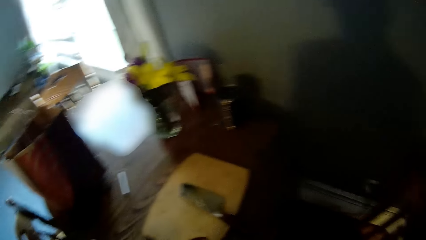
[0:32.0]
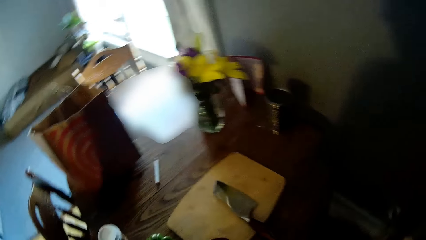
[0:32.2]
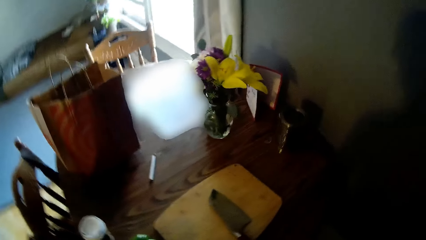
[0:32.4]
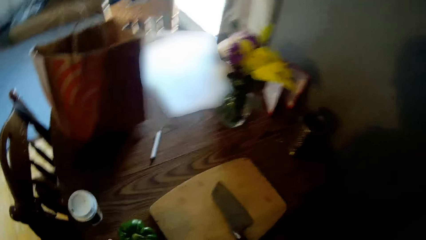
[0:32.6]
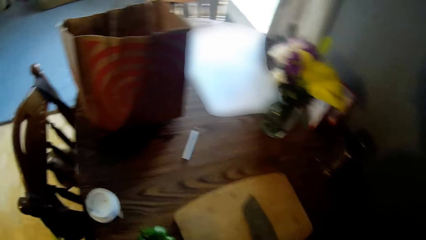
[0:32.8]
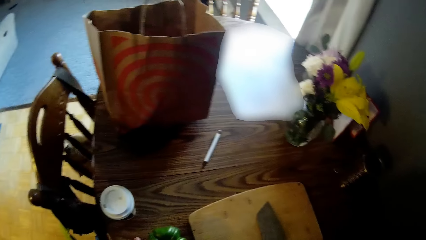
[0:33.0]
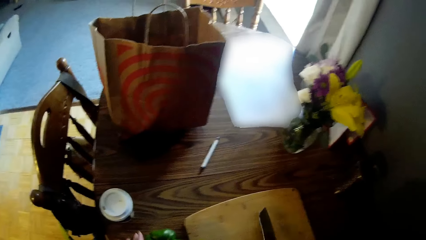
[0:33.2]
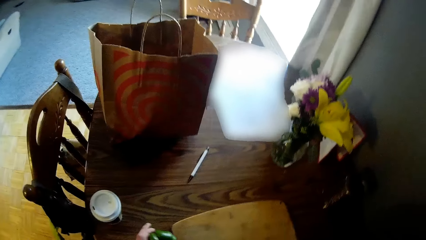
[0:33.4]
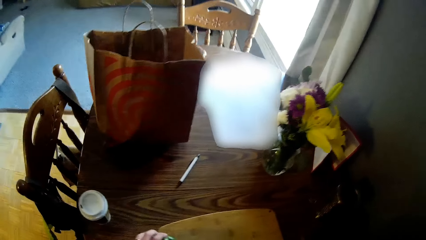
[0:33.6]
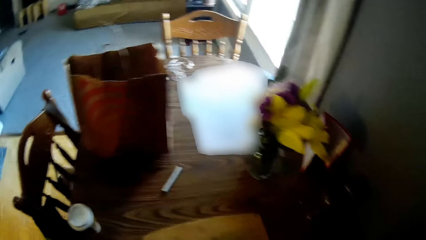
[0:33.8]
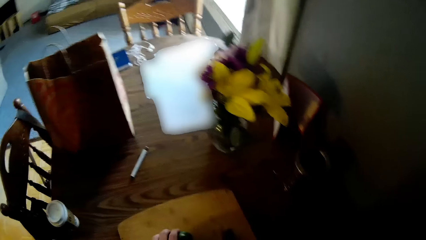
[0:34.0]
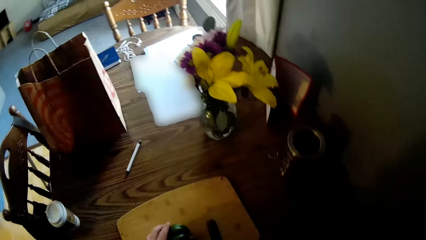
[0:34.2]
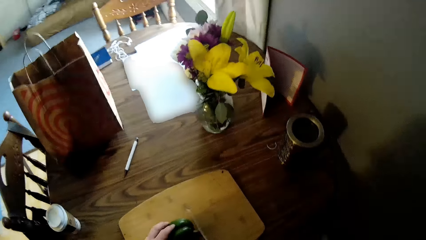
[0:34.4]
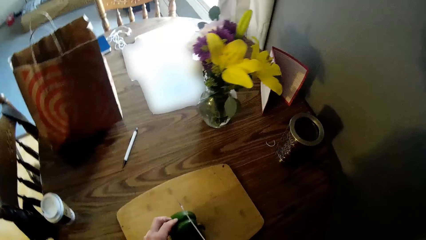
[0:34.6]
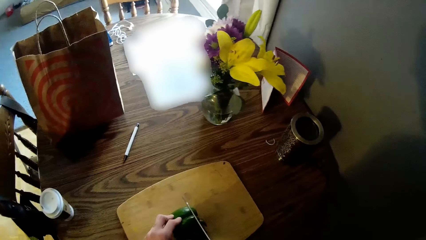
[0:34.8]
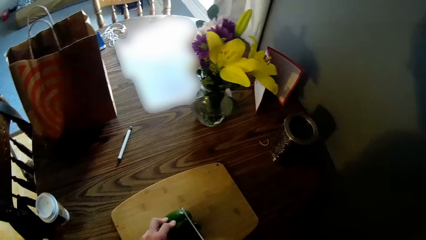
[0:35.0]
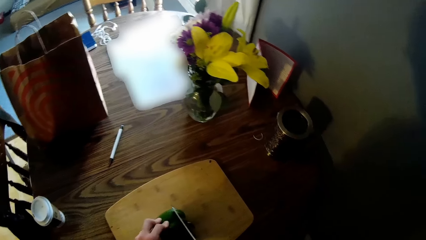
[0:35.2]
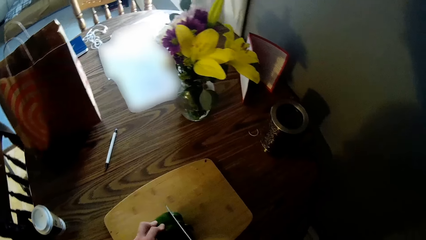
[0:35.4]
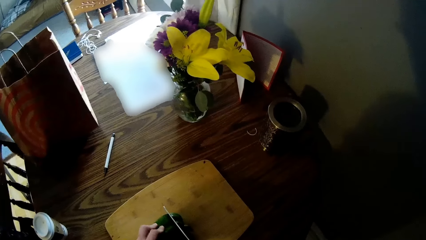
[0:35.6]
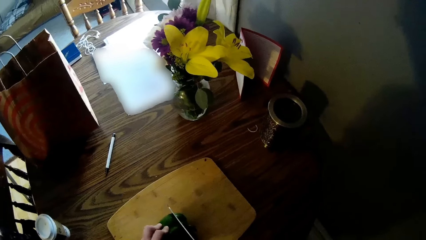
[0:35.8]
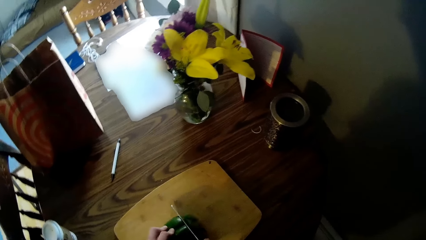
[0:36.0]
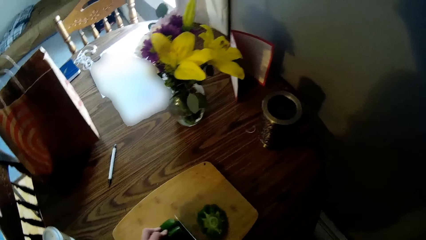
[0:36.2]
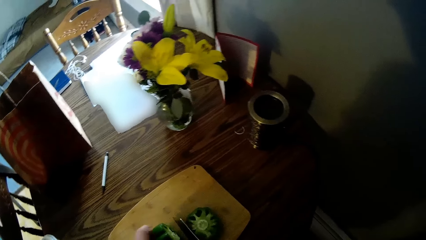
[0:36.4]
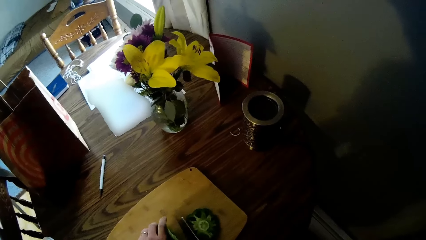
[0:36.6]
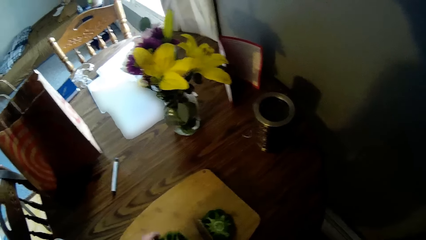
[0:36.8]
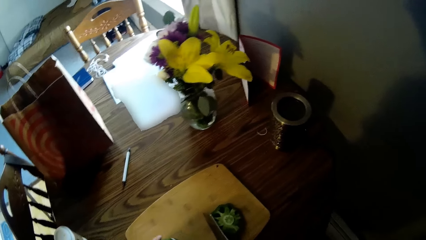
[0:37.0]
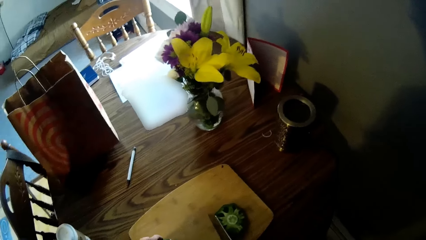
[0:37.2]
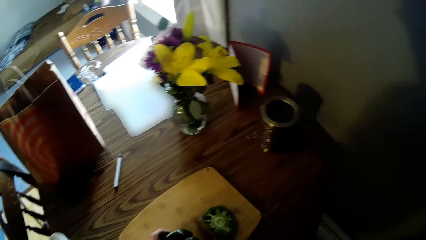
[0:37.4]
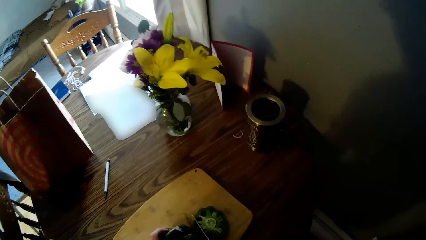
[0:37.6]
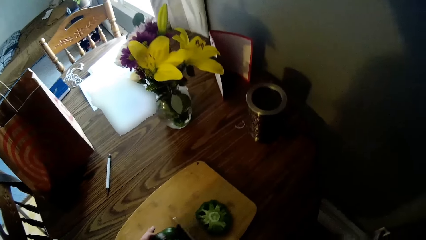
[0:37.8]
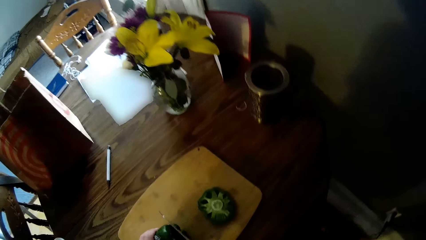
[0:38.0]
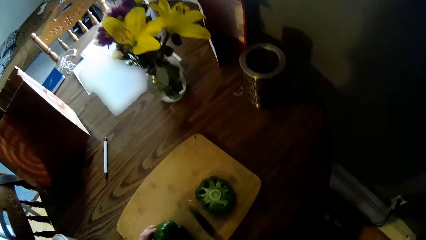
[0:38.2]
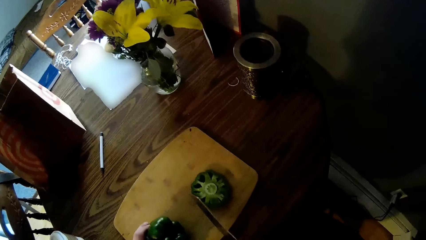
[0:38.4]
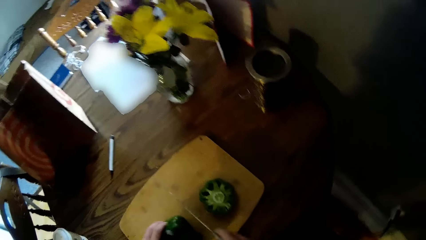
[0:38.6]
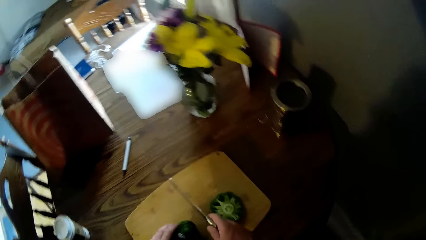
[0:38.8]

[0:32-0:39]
The camera wearer picks up the knife on the flat wooden board with his right hand. He picks up the green pepper on the dining table with his left hand. He cuts the green pepper on the flat wooden board with the knife in his right hand.

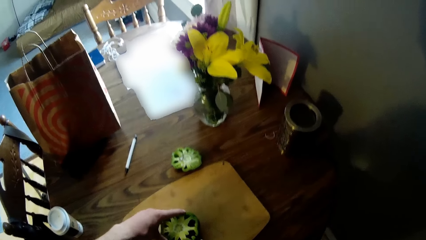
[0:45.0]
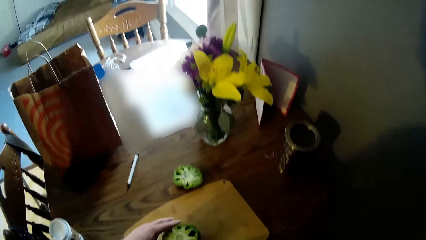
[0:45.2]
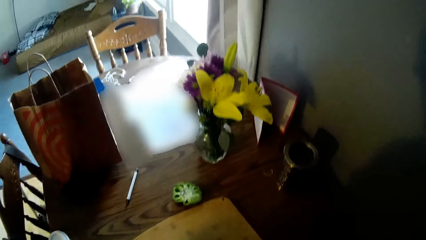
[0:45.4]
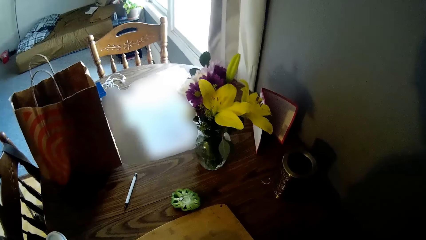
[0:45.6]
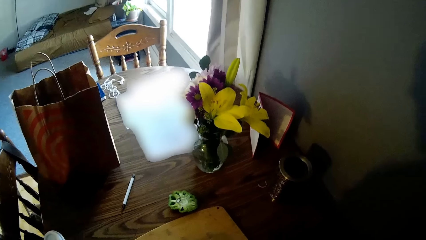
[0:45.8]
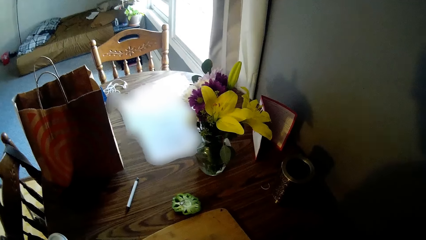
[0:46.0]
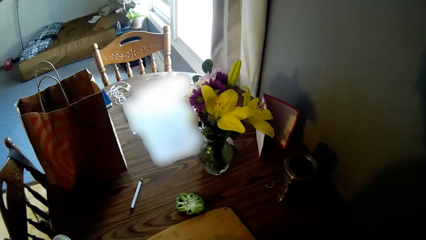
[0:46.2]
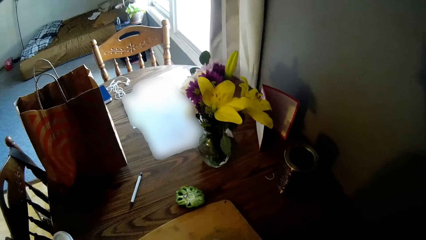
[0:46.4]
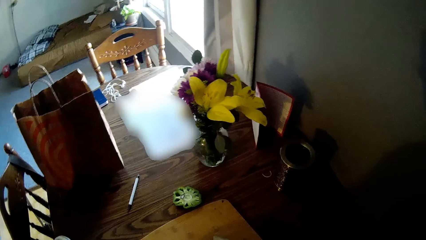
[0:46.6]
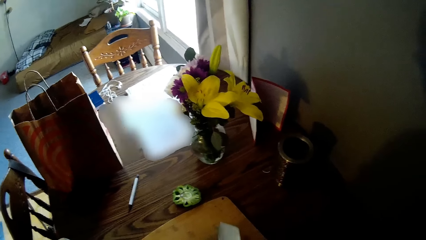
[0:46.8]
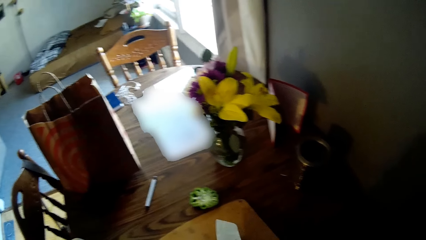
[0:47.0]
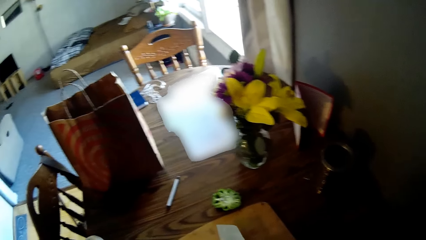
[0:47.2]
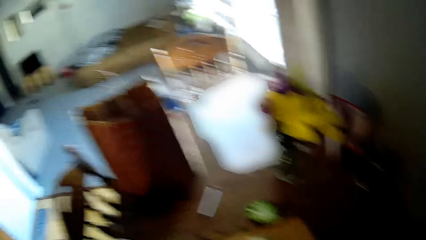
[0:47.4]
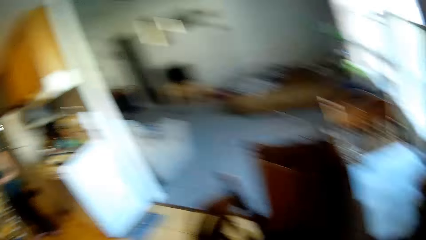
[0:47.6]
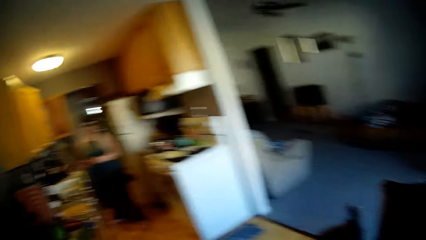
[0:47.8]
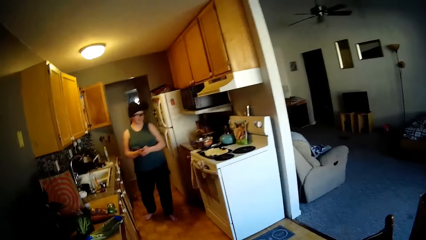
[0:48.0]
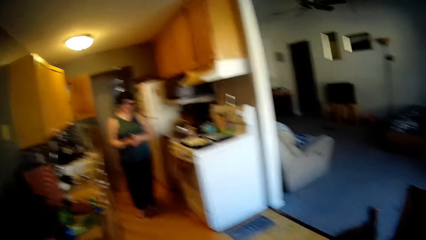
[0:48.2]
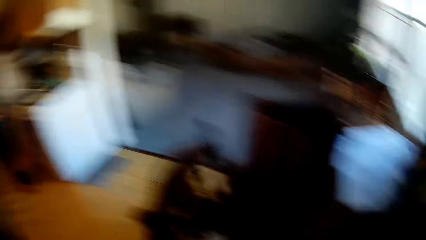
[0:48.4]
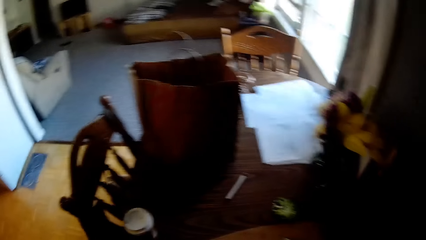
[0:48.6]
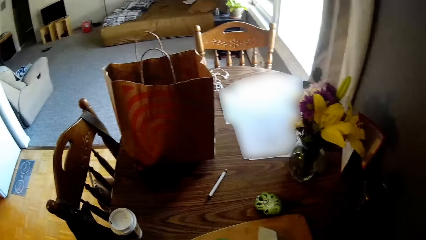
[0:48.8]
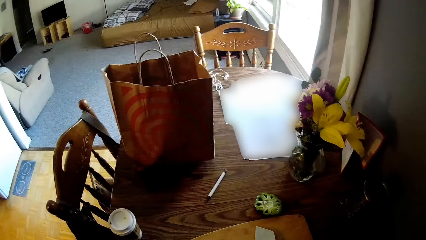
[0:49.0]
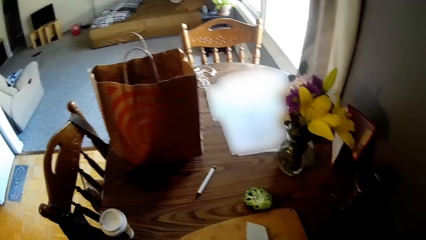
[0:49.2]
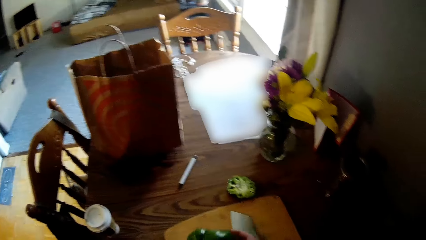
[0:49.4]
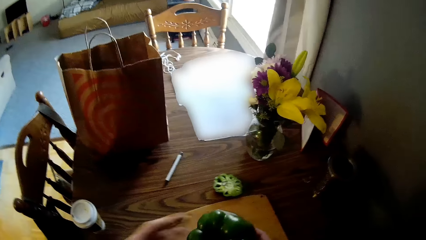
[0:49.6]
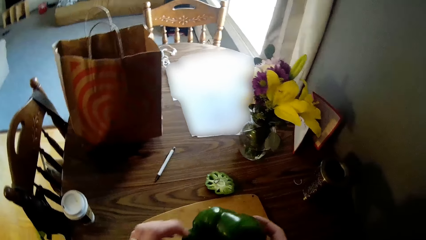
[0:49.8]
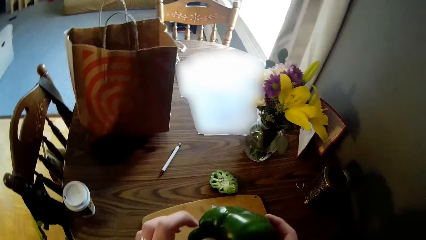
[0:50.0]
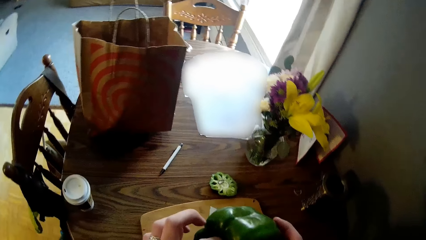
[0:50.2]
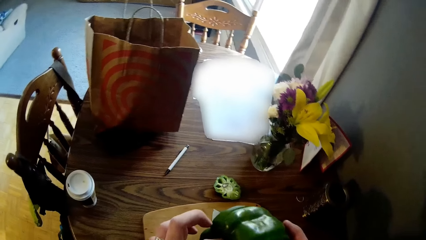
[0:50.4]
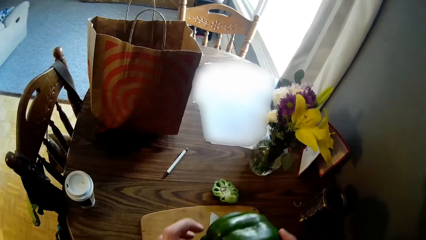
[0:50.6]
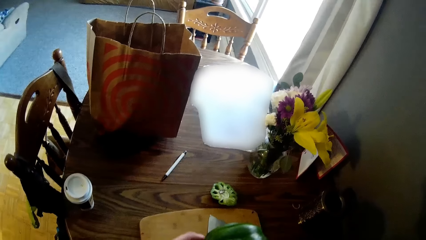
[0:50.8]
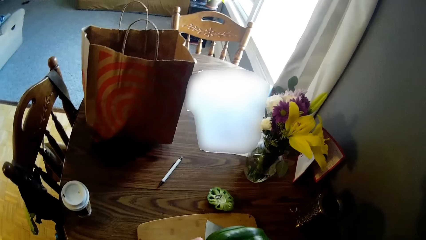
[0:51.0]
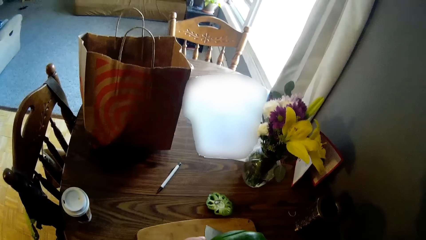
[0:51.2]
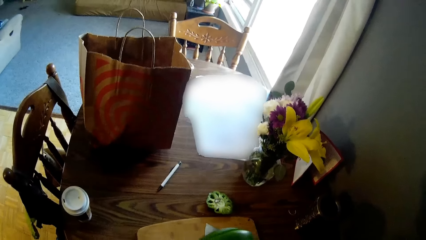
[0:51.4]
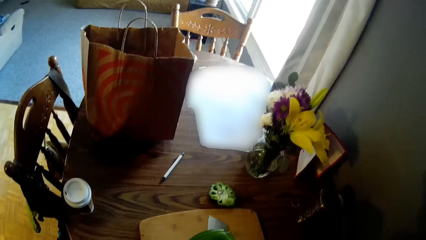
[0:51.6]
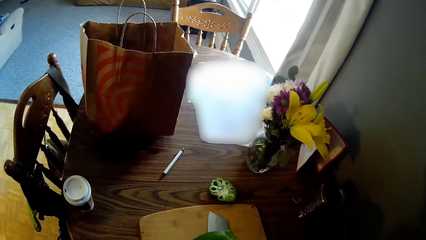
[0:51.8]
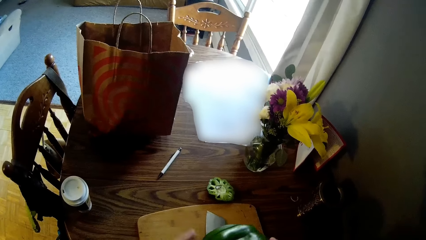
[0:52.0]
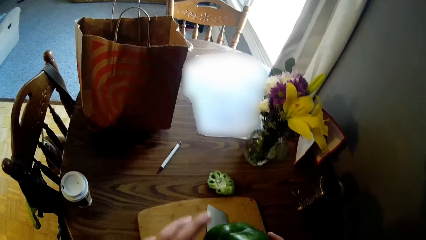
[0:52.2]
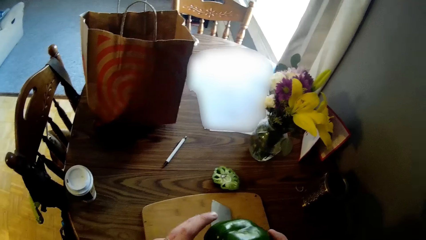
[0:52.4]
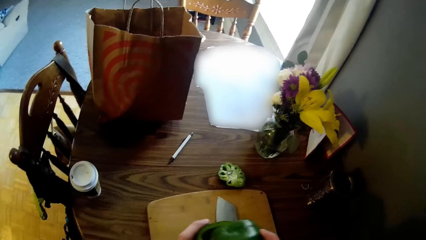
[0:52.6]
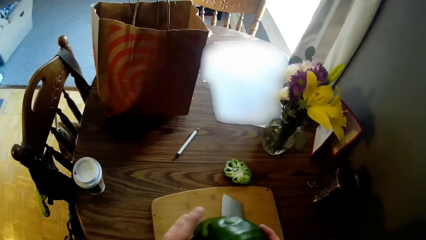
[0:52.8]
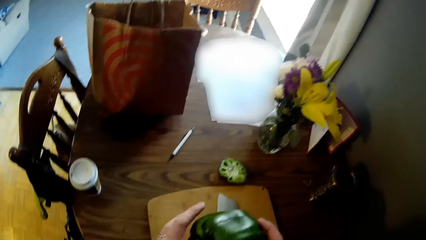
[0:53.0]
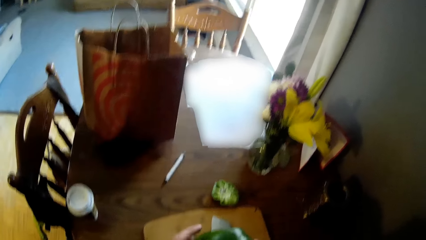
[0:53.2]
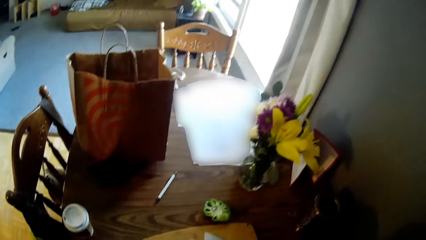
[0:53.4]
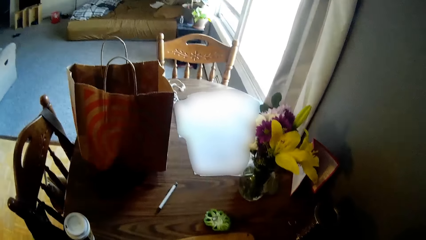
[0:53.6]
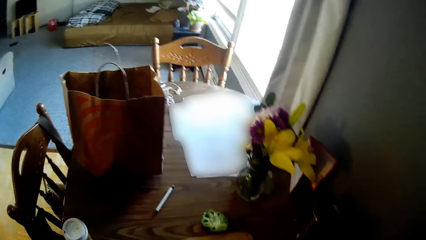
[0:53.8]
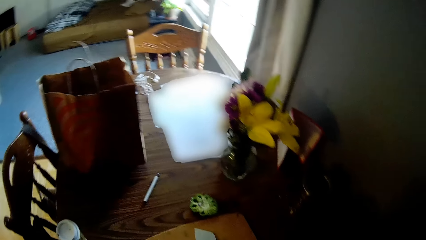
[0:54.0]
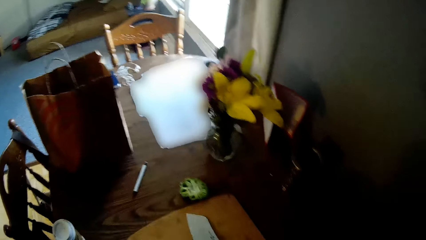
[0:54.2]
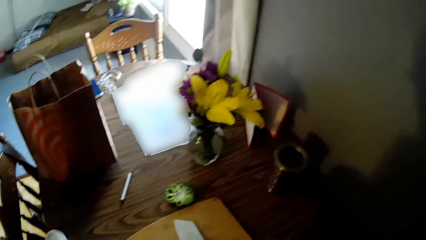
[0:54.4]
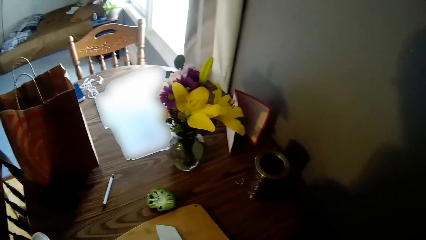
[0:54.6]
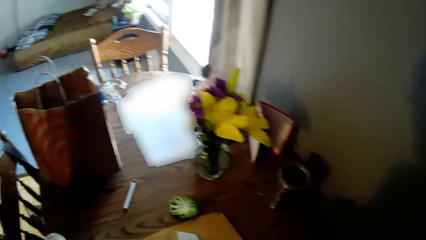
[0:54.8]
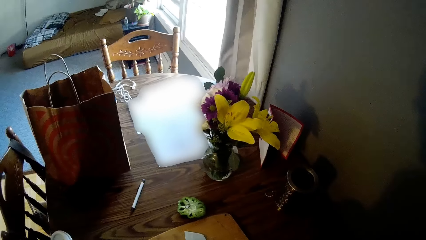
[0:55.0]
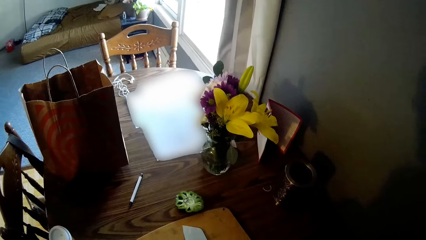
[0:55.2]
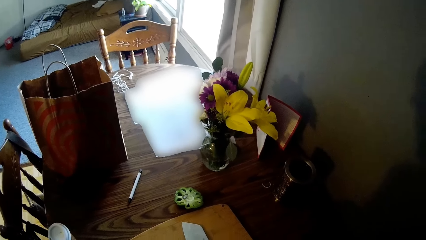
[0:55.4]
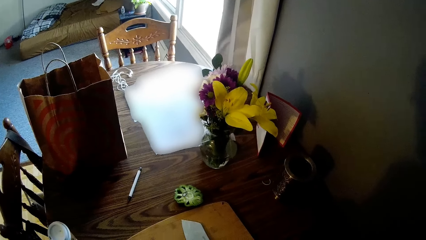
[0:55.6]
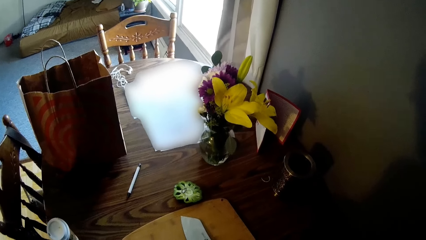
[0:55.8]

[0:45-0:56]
The camera wearer cuts the pepper. He looks around. He drops the knife in his right hand on the flat wooden board. He picks up the green pepper from the flat wooden board. He removes debris from the green pepper with his left hand. He holds a cucumber.
